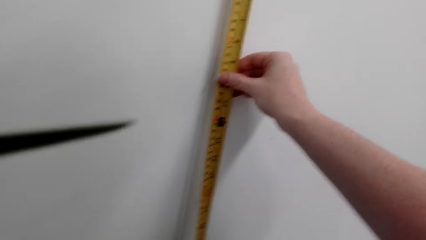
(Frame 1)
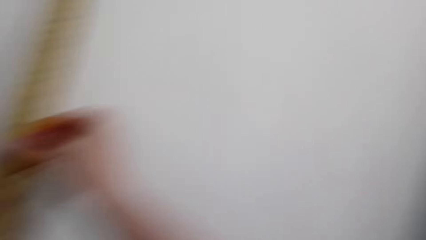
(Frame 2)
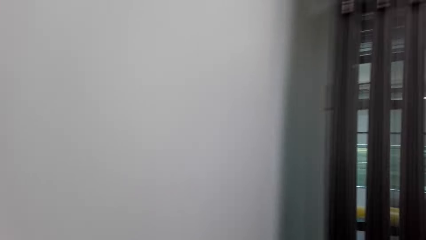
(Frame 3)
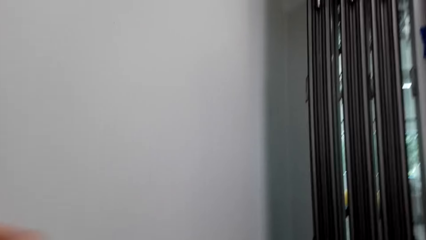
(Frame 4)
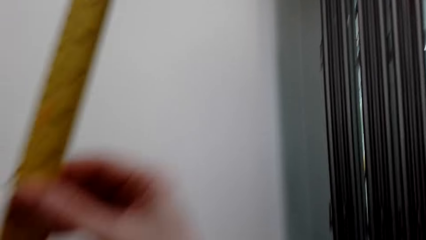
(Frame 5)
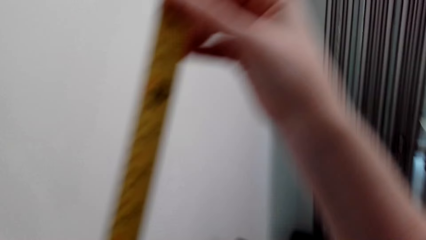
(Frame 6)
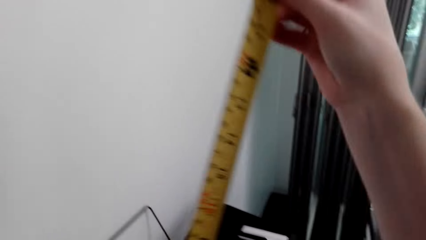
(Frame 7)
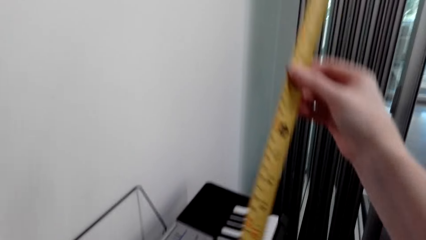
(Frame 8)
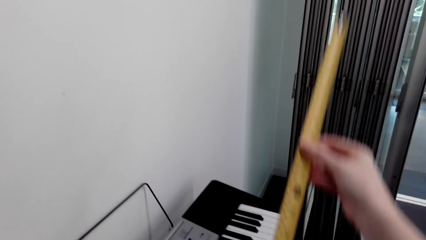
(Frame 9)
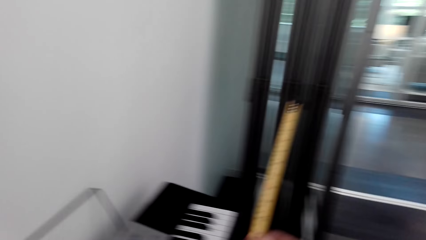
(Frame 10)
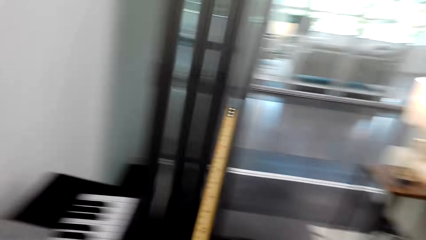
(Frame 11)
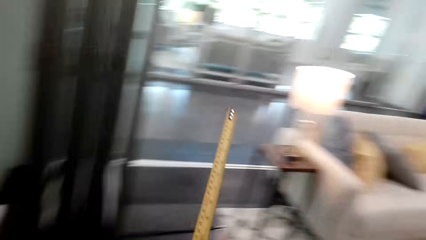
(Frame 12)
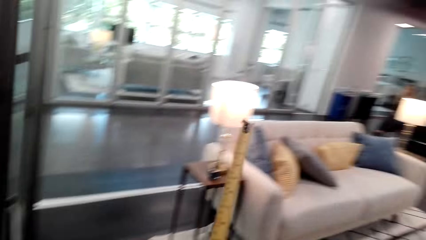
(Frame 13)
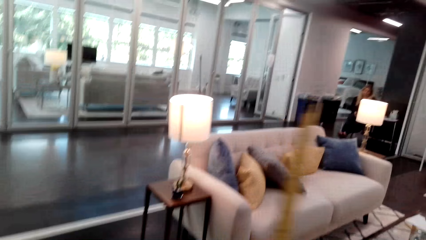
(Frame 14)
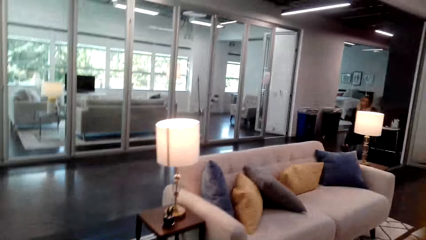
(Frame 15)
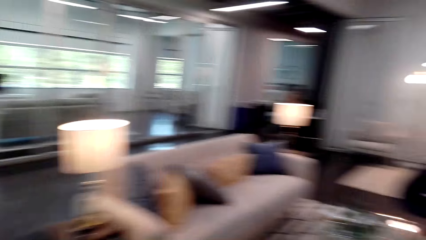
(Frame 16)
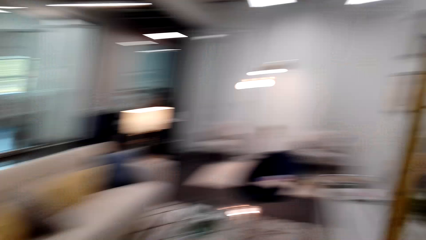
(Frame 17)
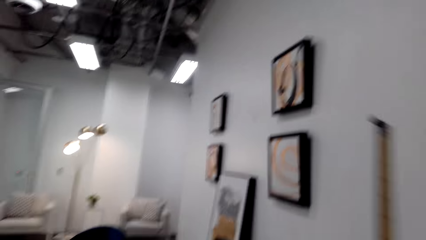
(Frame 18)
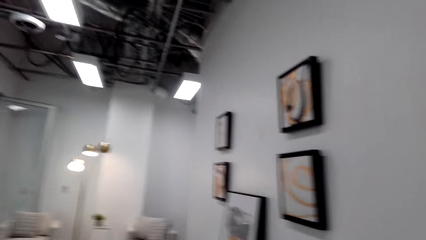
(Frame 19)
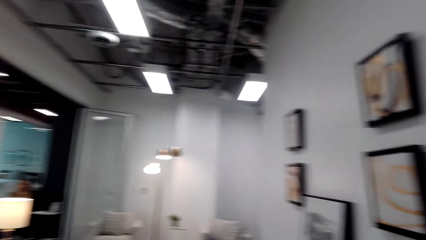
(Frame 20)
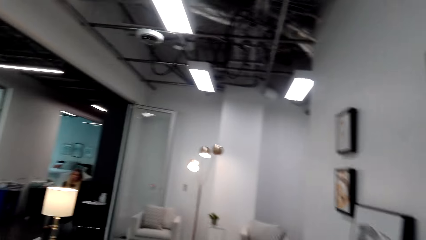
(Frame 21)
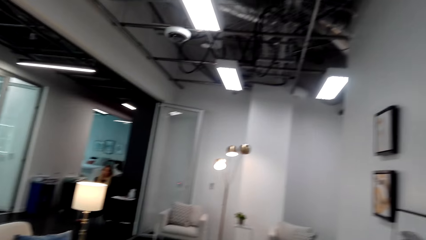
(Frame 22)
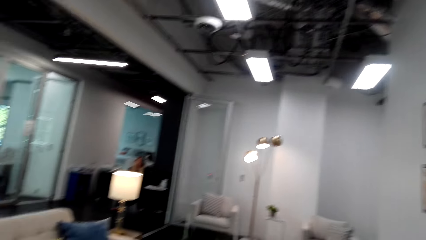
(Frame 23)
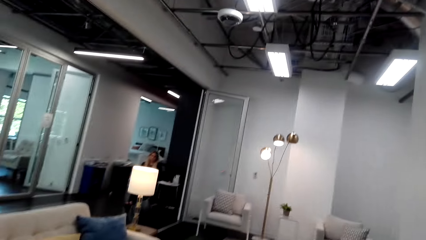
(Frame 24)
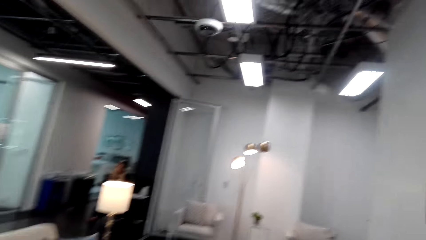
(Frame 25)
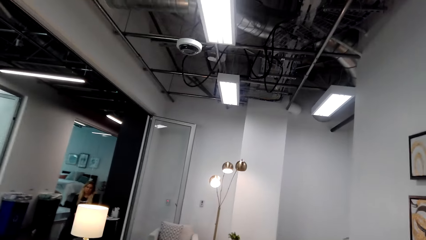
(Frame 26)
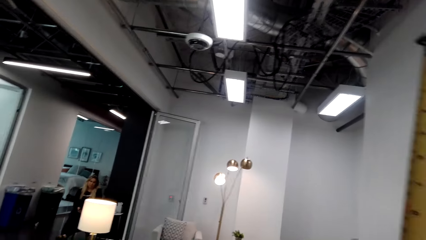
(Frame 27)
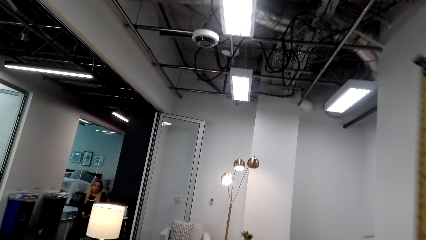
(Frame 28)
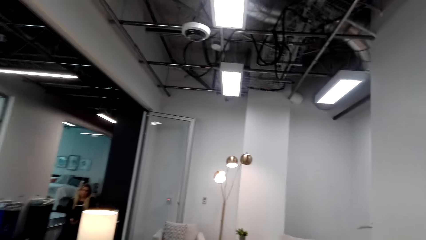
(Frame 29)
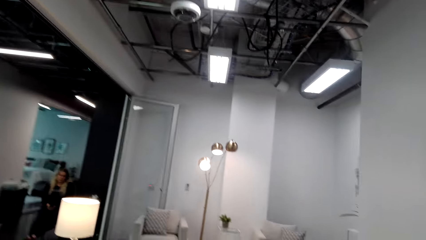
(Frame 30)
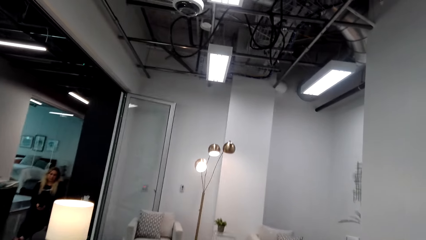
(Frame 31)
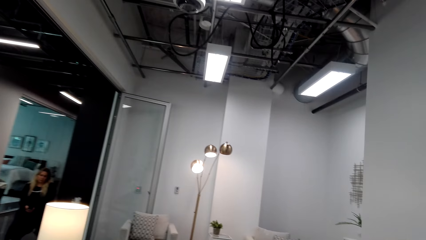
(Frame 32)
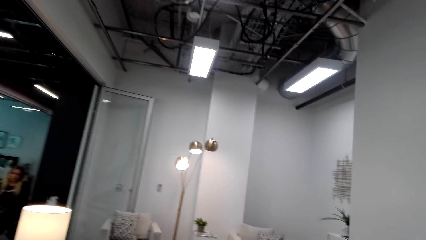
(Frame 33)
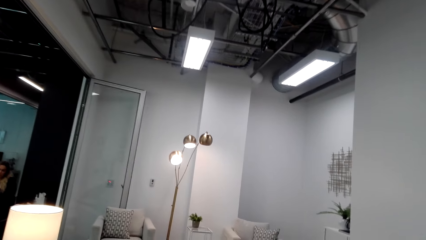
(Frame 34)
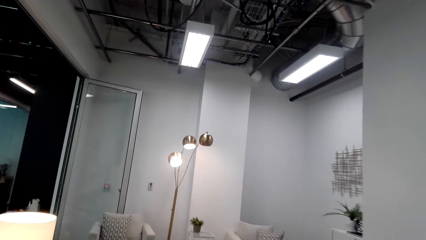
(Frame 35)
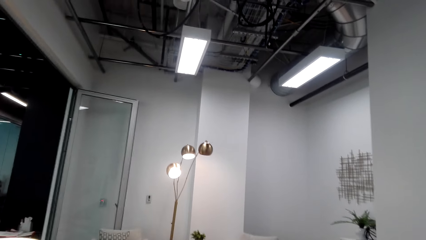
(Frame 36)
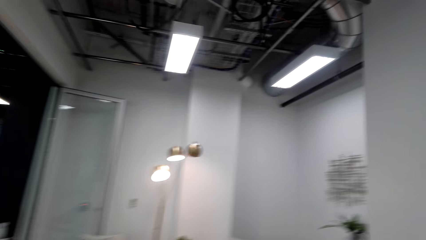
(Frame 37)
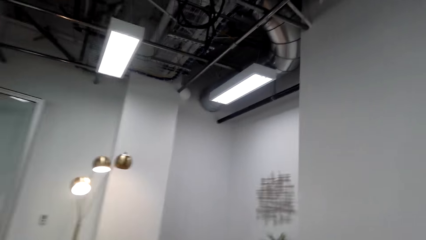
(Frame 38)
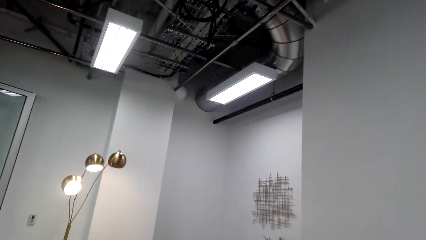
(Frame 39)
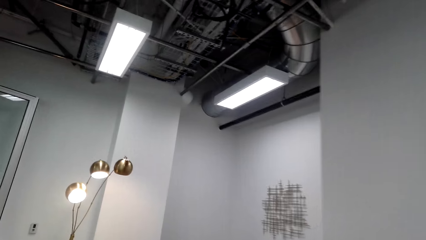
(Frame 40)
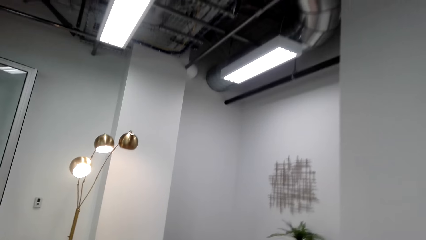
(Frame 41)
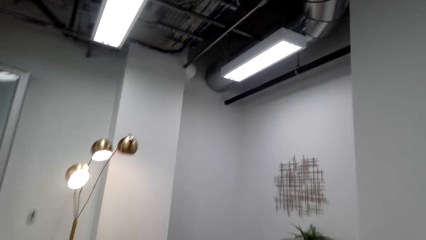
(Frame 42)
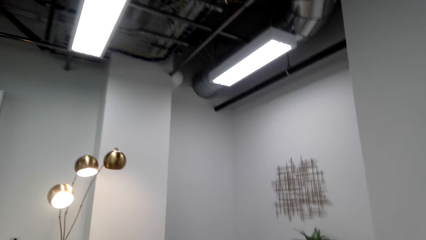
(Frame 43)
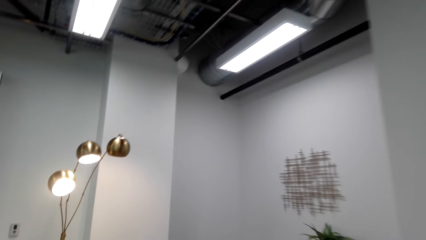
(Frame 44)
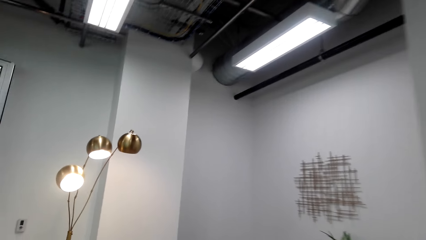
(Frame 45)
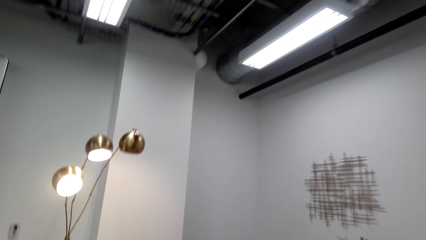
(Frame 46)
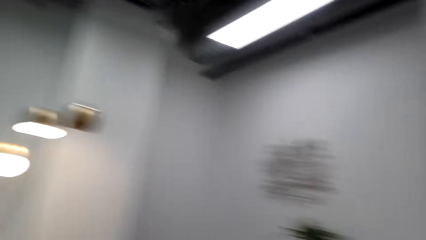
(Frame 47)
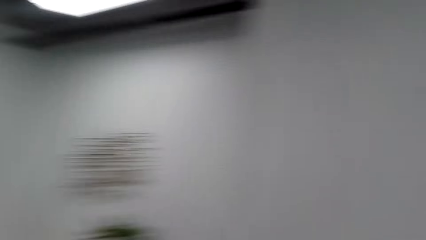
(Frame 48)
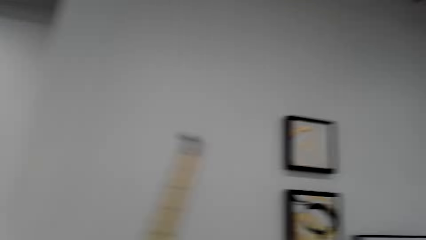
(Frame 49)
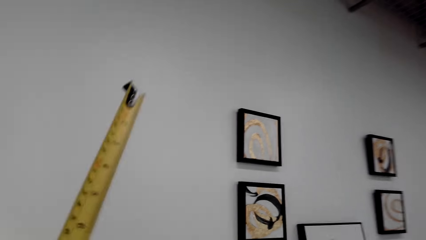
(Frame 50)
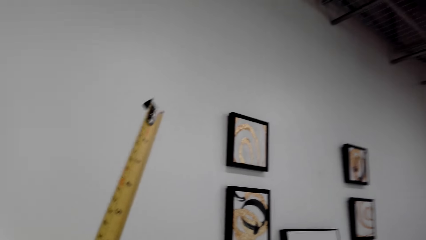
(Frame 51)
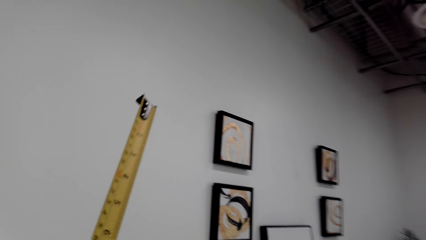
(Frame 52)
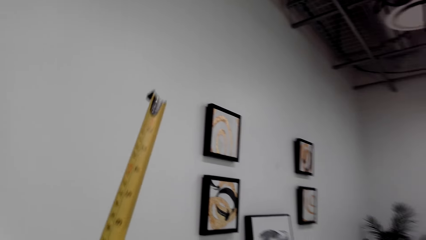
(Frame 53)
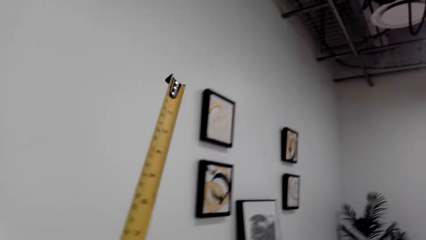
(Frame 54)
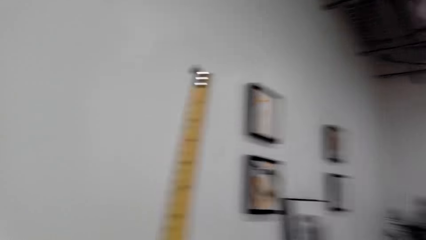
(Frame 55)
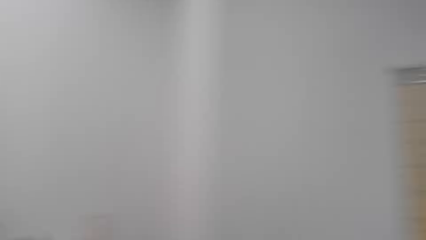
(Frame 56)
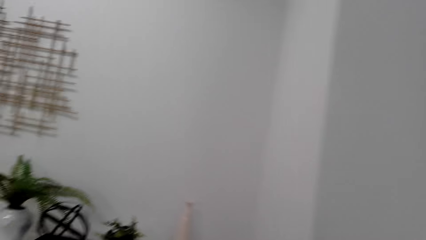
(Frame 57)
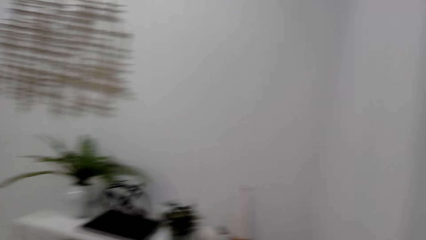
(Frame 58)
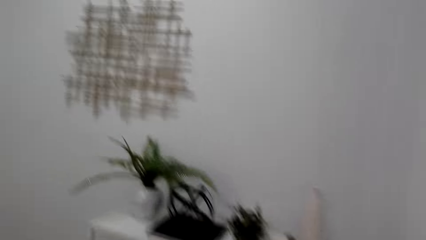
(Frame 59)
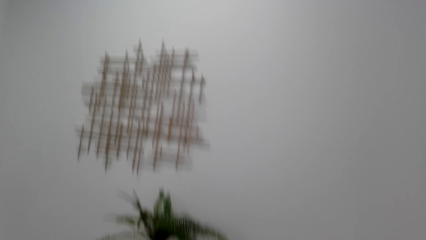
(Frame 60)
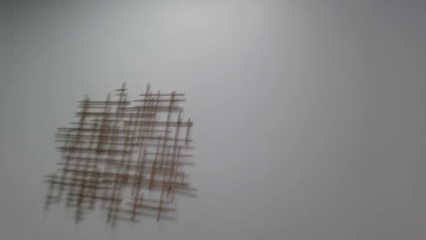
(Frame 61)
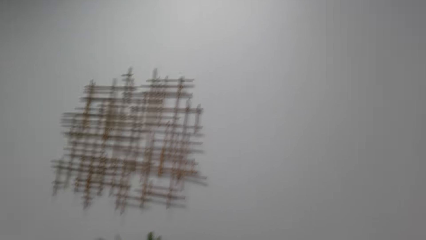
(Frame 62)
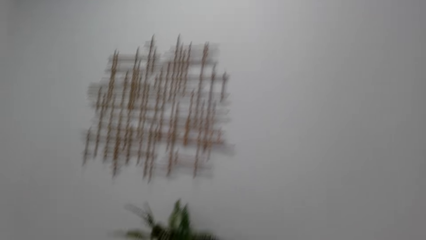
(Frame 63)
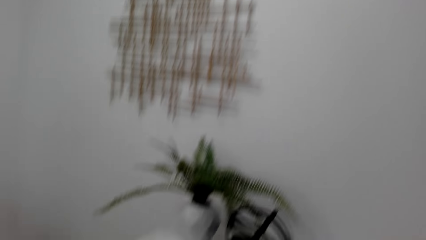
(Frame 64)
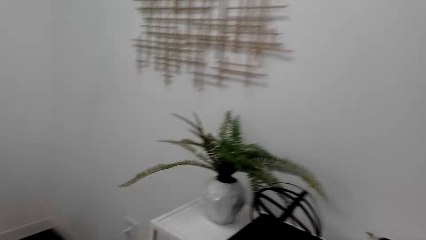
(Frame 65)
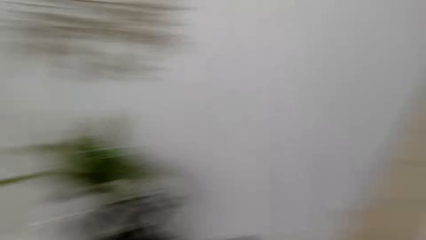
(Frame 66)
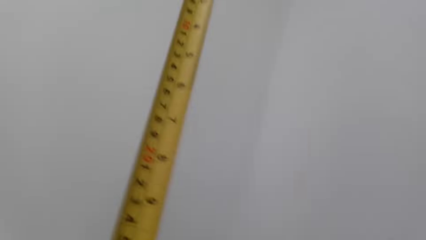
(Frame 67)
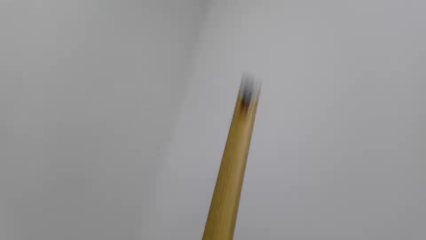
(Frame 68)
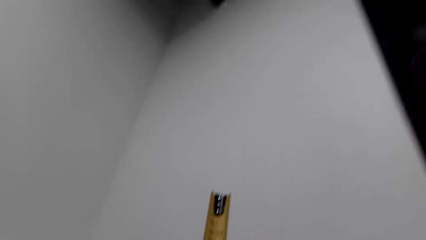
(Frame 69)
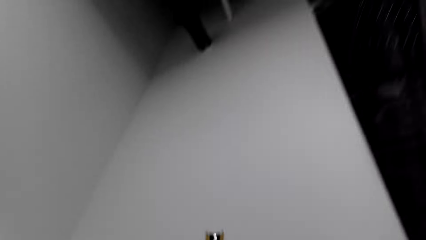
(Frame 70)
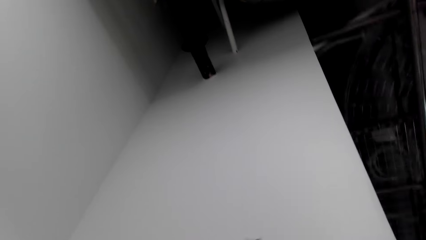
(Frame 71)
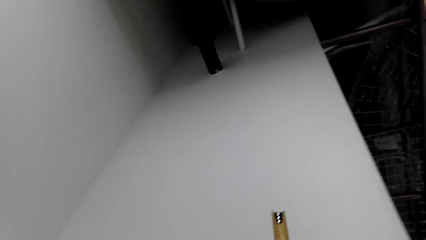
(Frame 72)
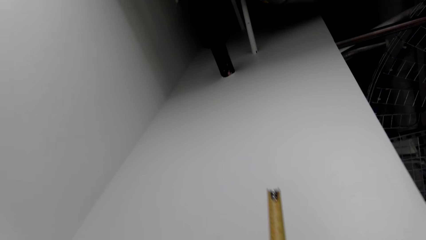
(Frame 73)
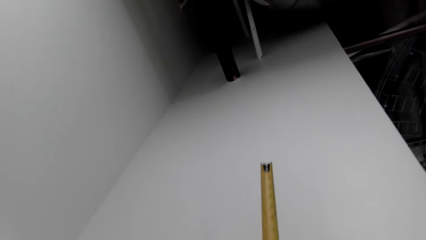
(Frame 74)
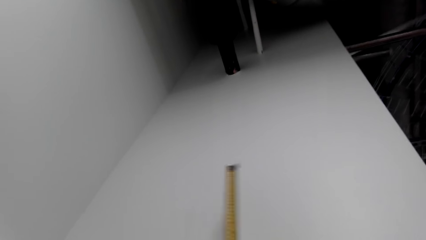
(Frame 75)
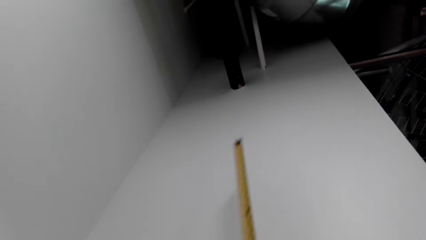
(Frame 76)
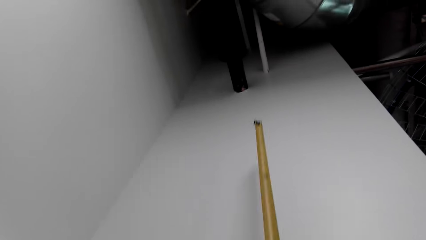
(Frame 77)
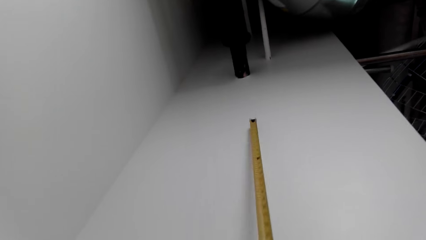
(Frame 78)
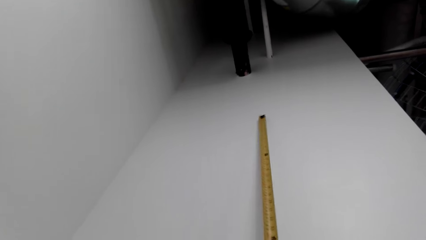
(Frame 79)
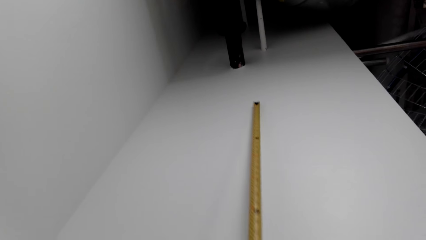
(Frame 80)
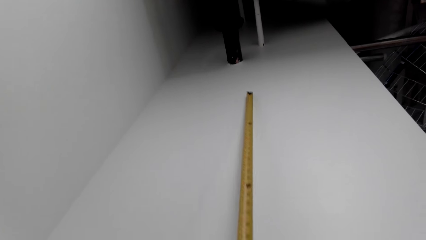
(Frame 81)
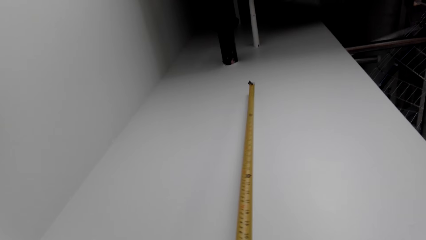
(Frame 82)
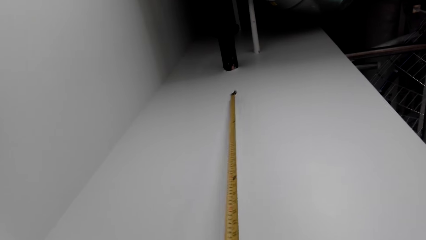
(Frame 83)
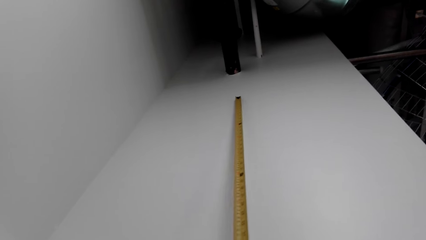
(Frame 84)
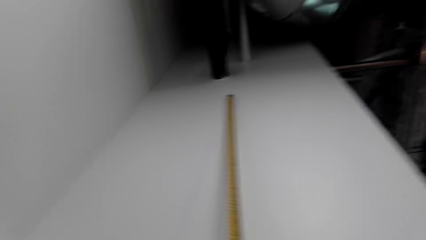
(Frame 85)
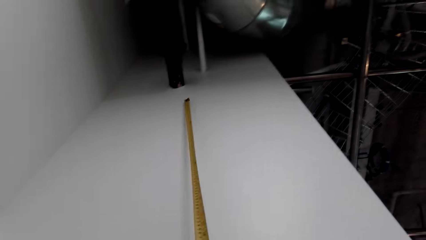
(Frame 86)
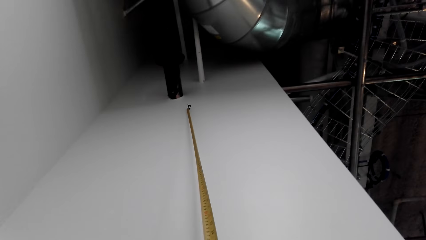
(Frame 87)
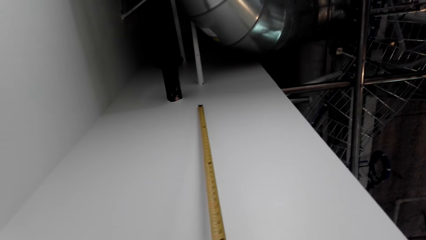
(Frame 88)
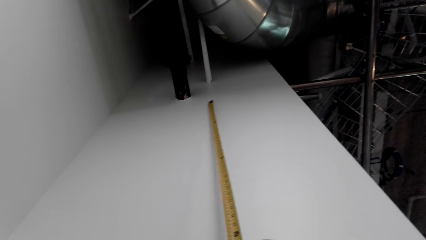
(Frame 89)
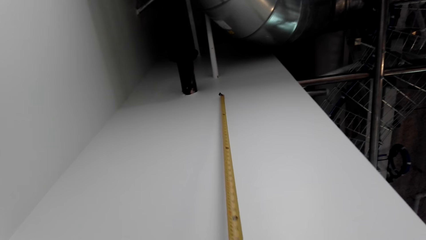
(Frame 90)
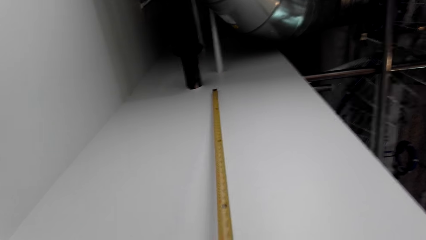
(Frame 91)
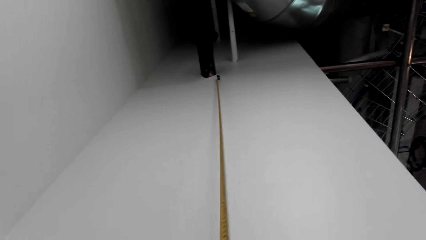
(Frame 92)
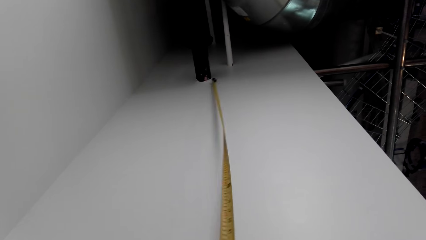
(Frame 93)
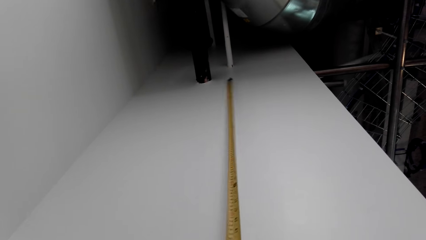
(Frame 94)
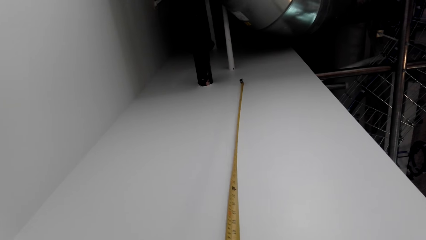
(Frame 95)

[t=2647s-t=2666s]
The camera wearer moves around the room. They measure the wall with the tape measure.
